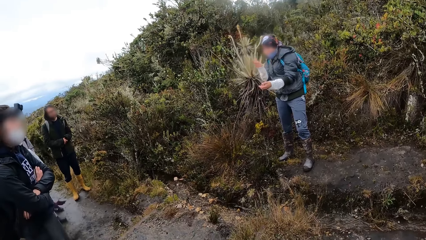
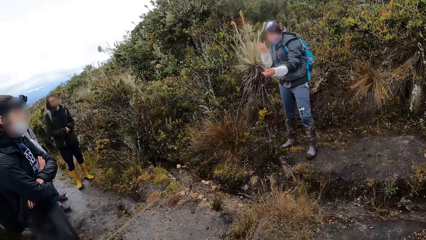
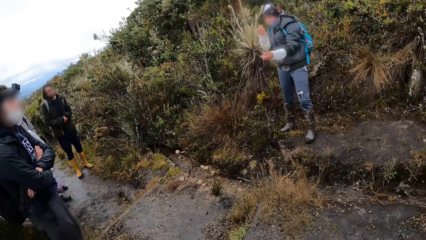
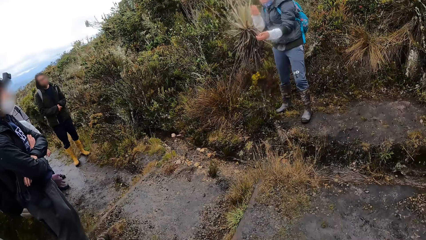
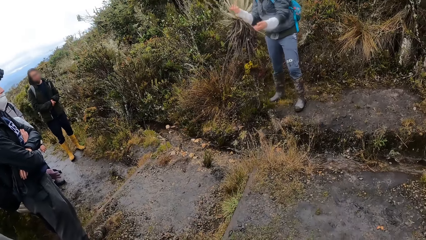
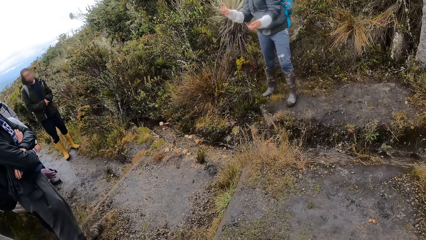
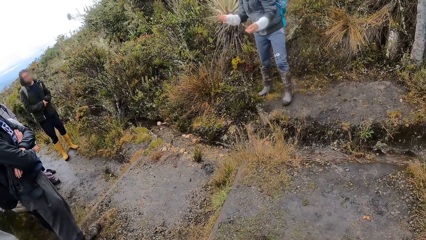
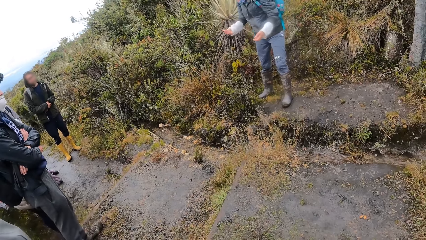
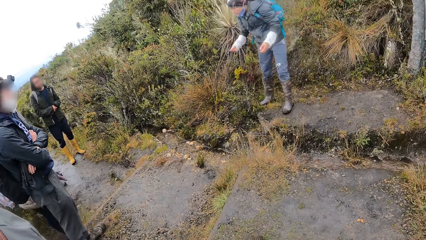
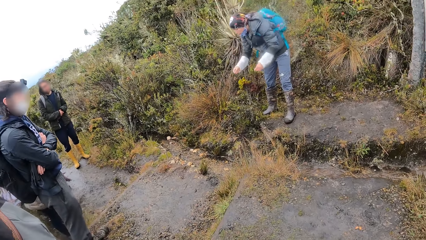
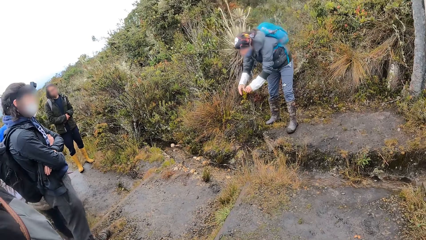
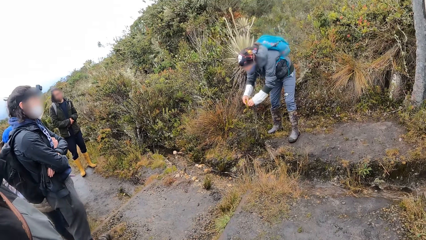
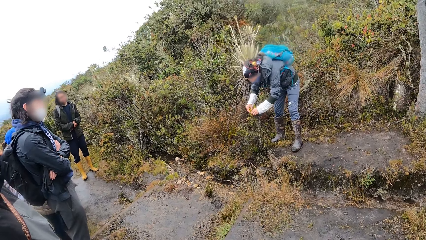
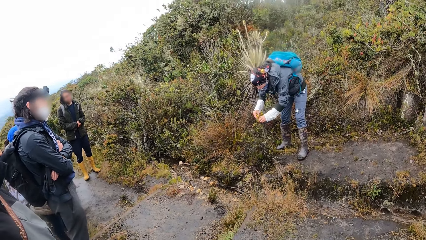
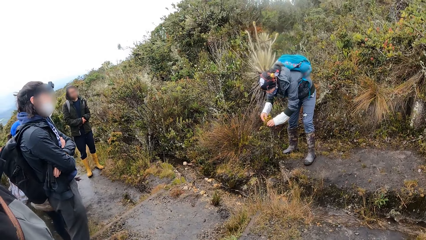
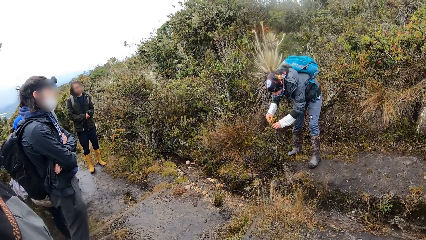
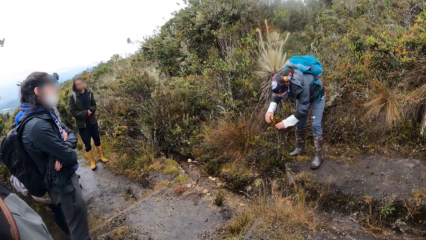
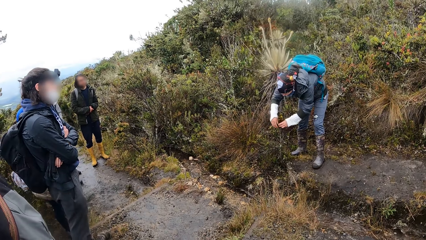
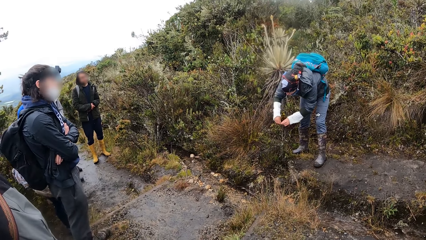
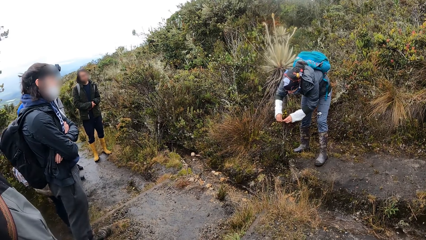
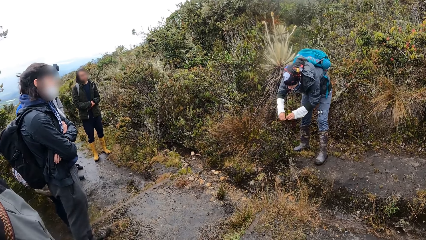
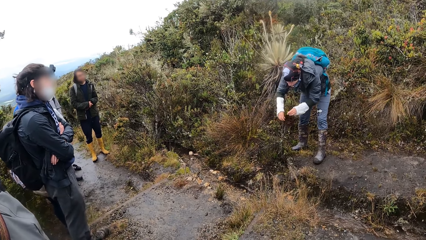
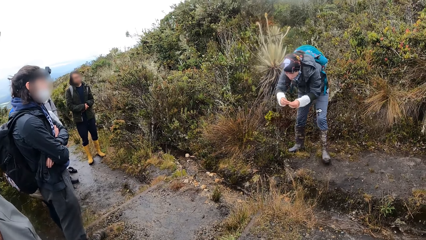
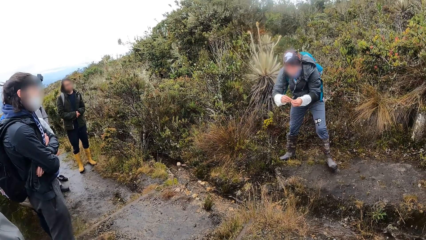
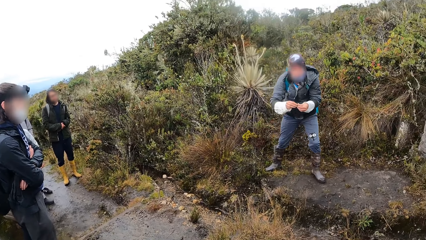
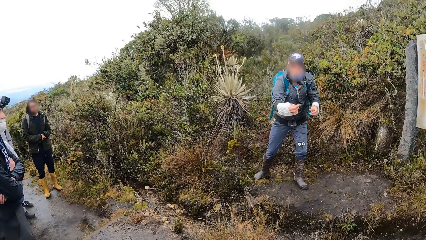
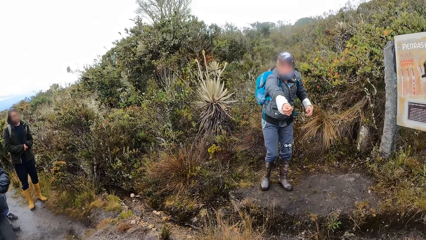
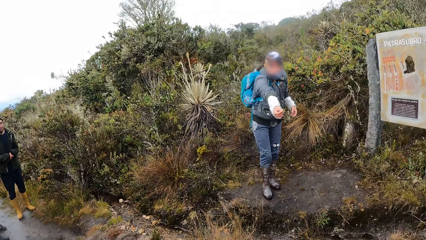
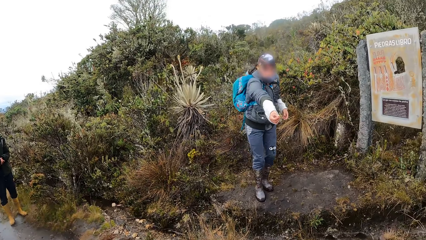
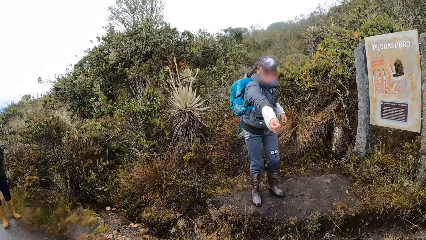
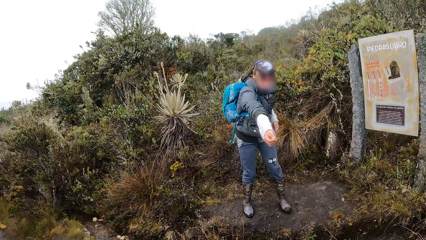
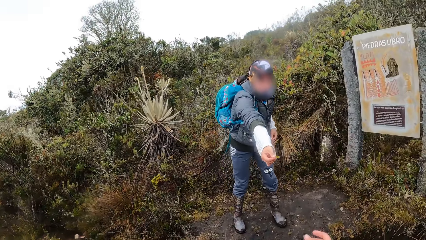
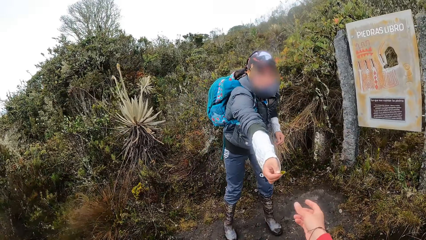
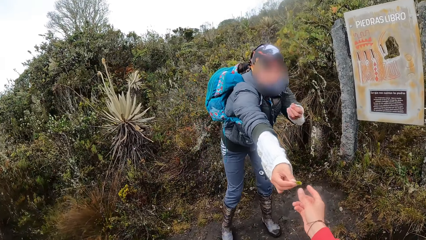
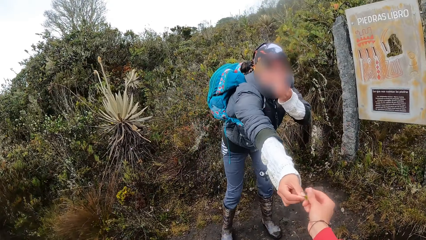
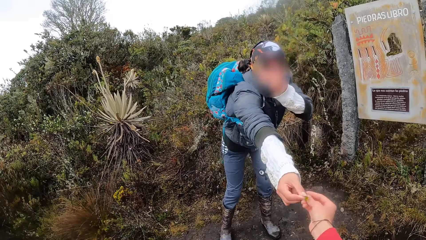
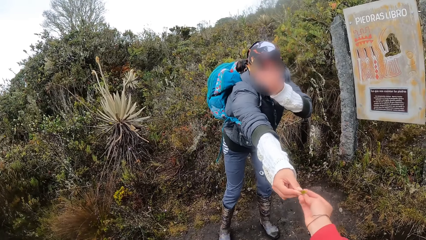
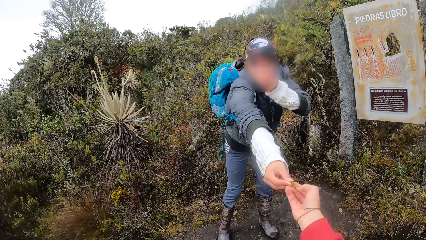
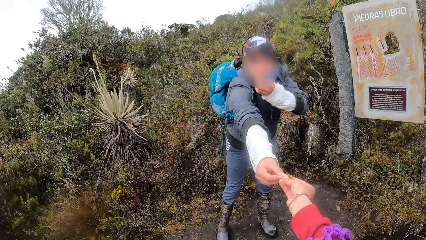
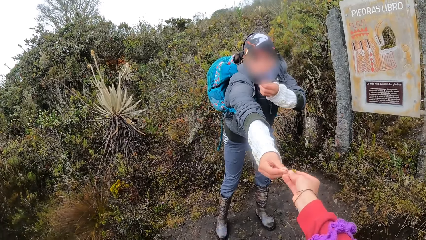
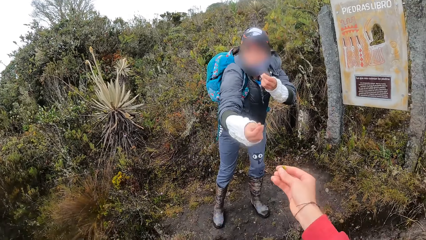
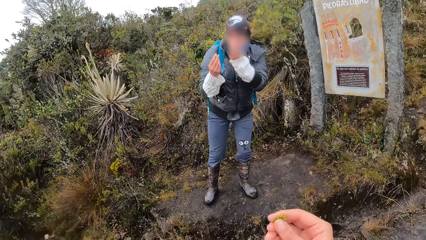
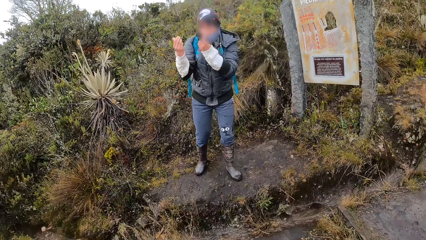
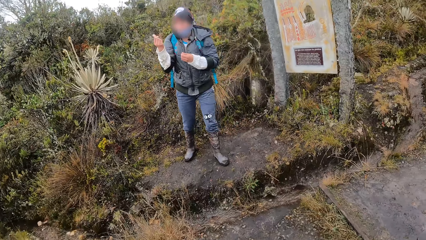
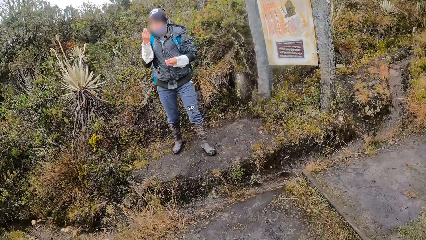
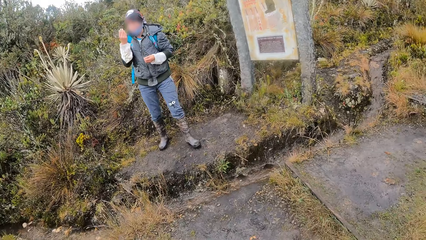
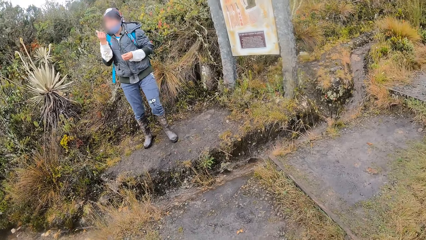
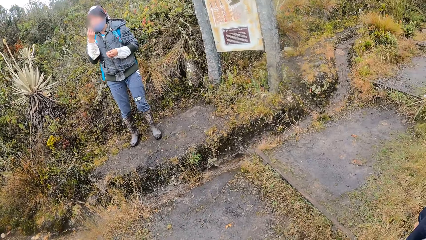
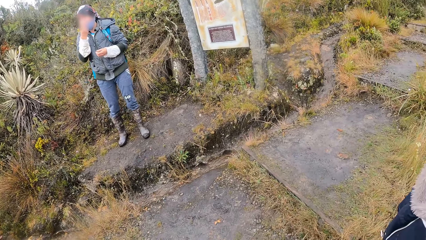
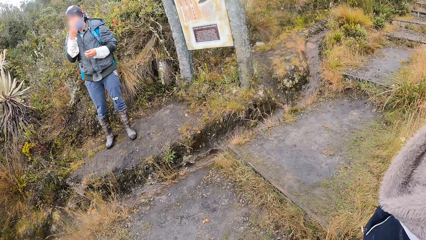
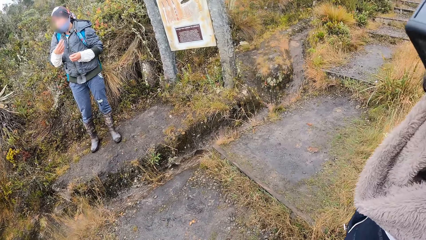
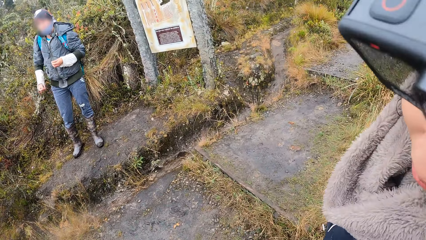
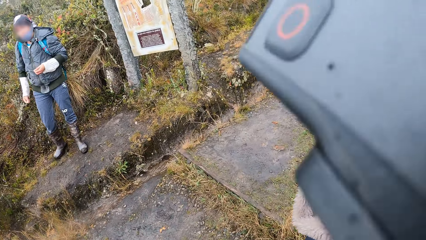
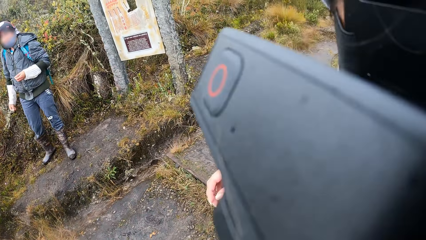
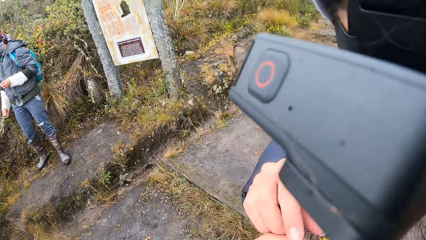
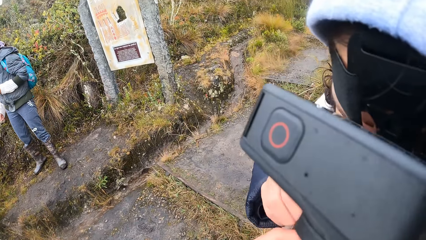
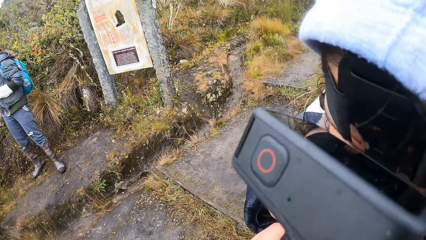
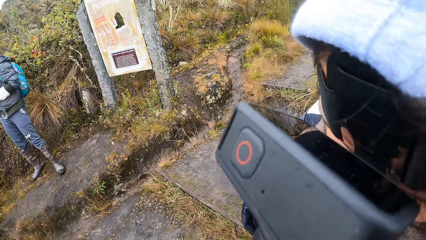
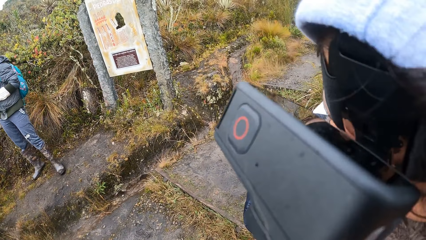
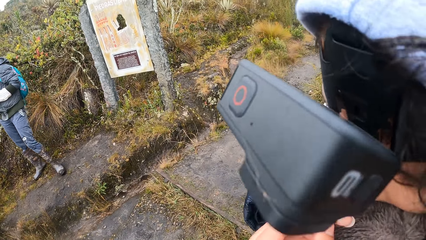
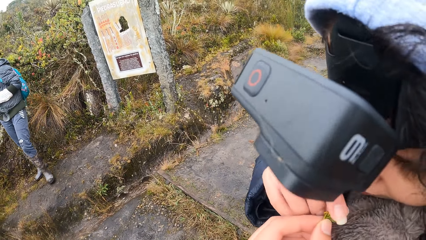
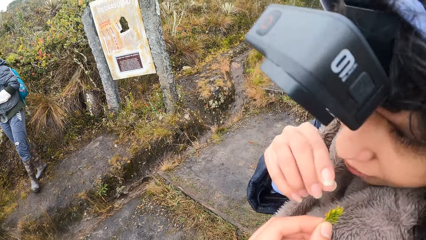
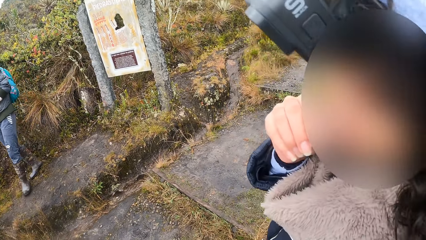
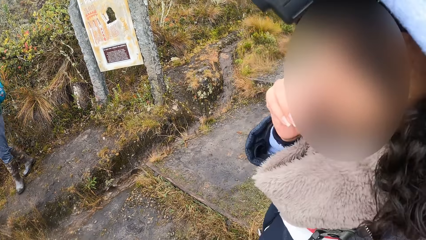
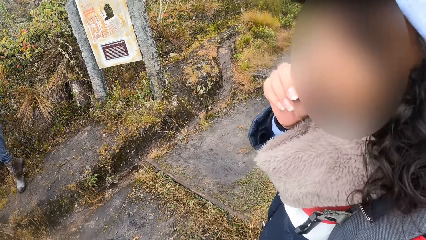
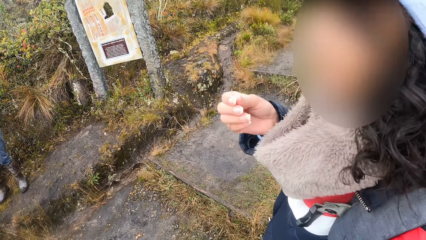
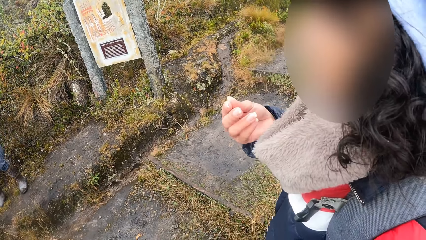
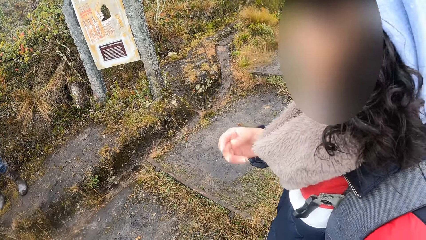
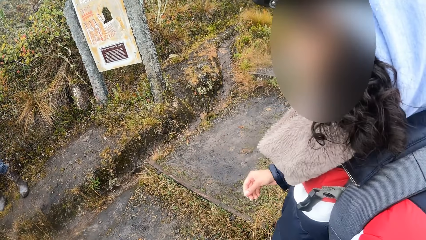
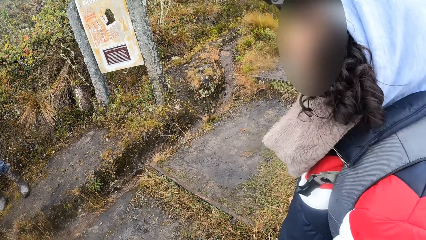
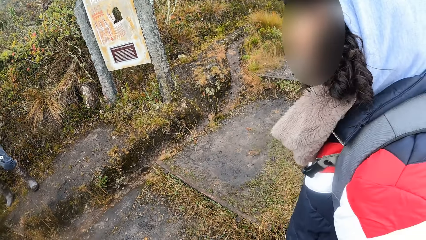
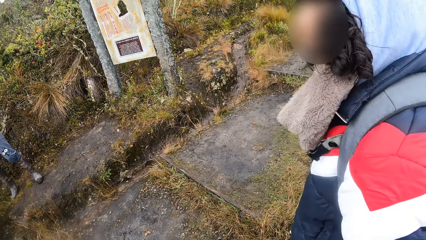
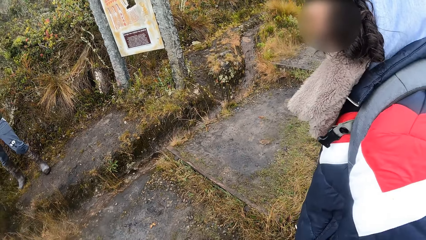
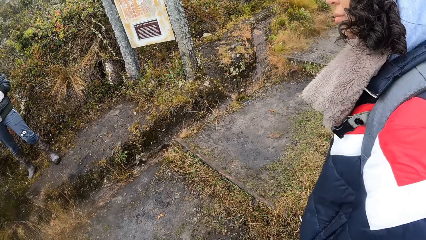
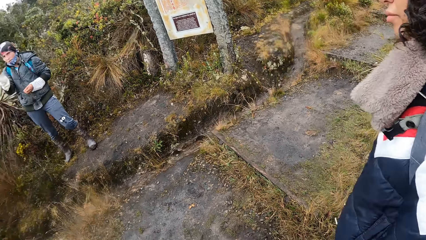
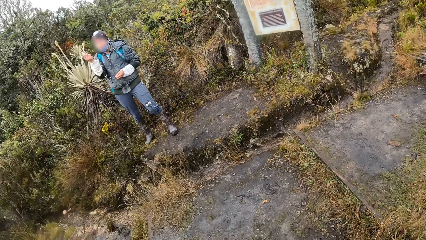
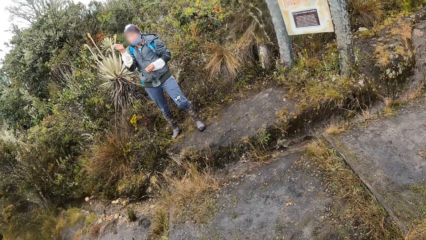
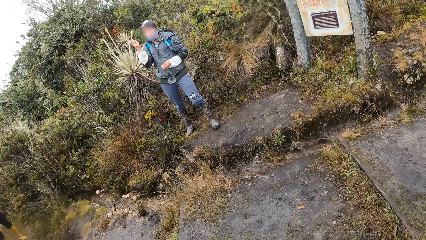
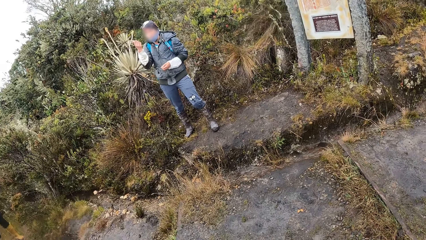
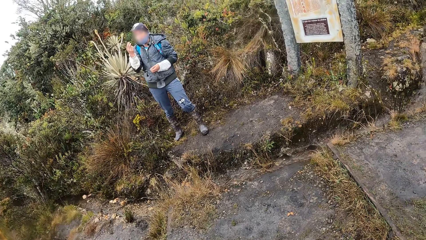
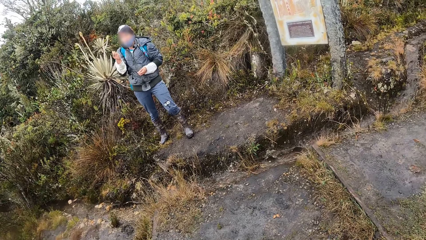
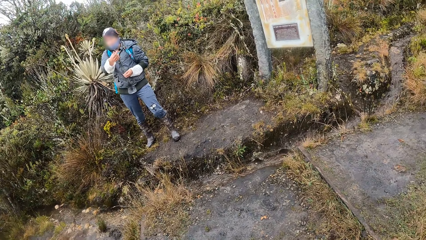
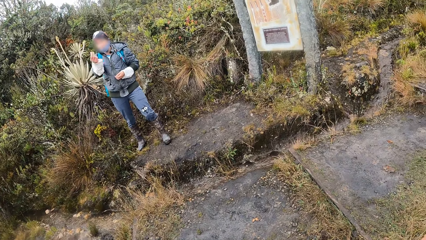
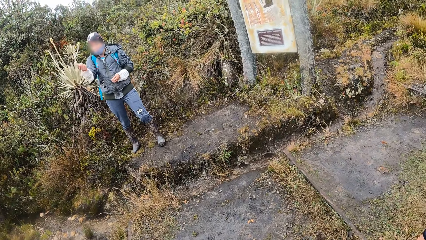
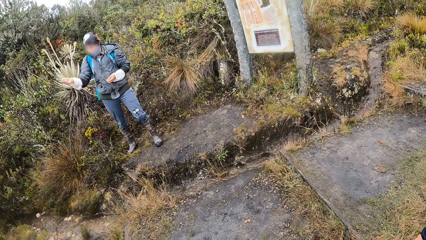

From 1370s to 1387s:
A woman plucks a flower from the plant with her right hand. The woman walks on the ground. The woman gives the camera wearer the flower with her left hand. The woman stretches the hand. The camera wearer walks towards the woman and picks the flower from the woman. The woman smells the flower. The camera wearer looks around. The woman shakes the flower. The camera wearer interacts with another woman. They give the flower to a person. The person smells the flower. The camera wearer looks around.
